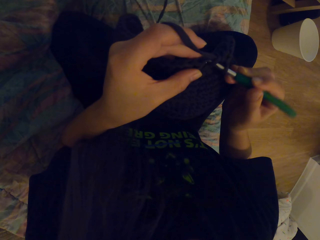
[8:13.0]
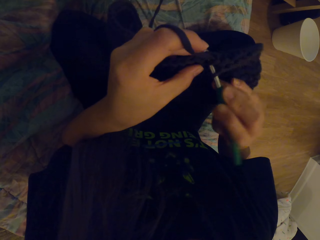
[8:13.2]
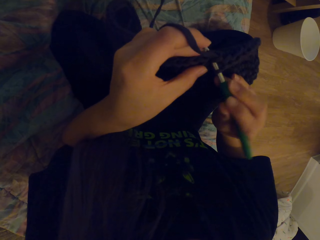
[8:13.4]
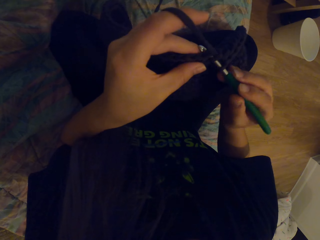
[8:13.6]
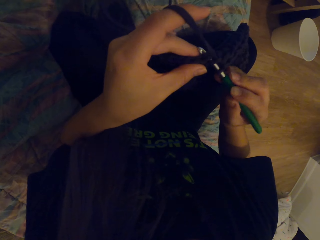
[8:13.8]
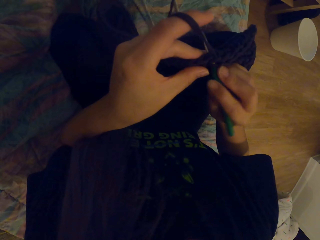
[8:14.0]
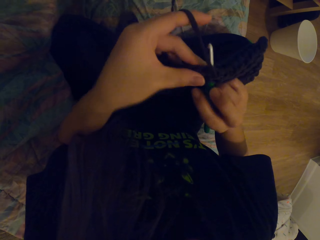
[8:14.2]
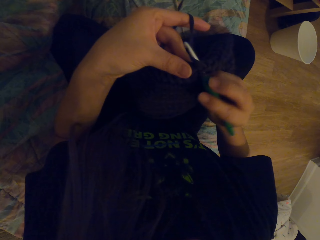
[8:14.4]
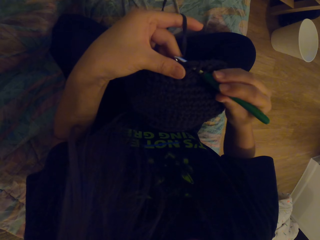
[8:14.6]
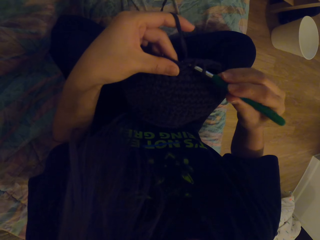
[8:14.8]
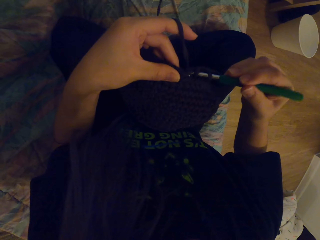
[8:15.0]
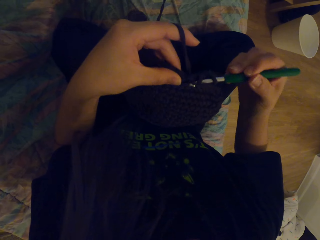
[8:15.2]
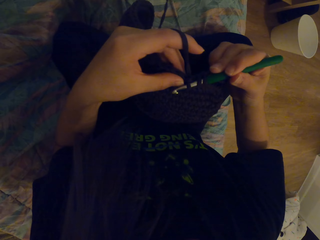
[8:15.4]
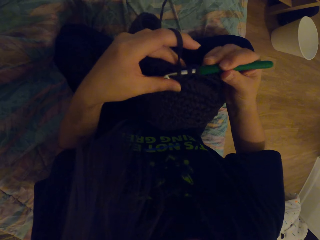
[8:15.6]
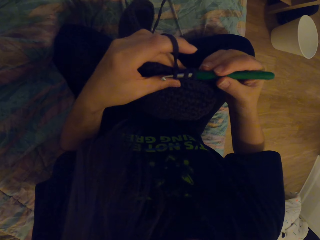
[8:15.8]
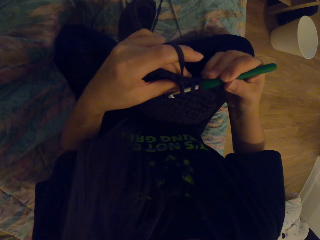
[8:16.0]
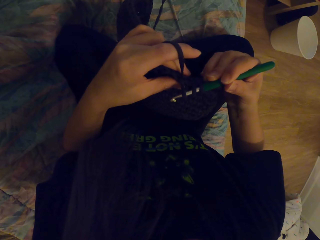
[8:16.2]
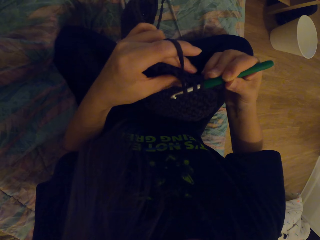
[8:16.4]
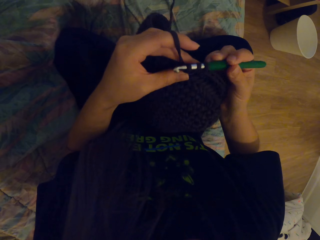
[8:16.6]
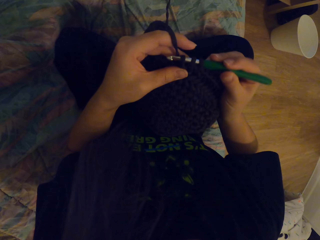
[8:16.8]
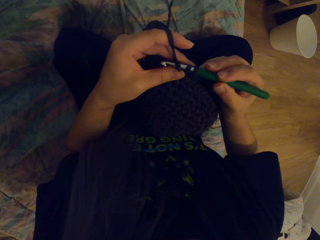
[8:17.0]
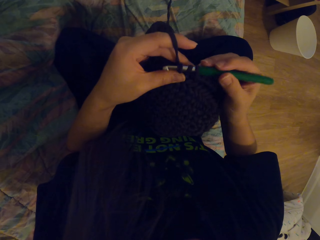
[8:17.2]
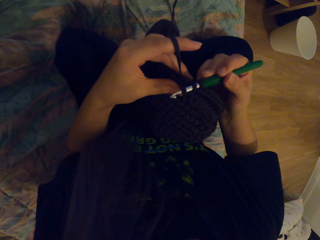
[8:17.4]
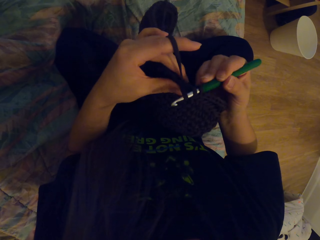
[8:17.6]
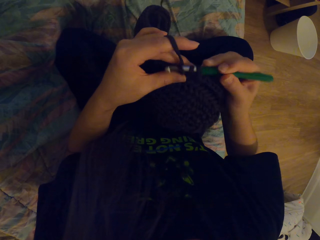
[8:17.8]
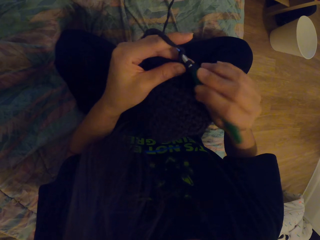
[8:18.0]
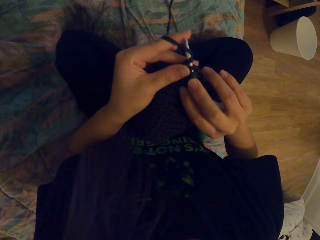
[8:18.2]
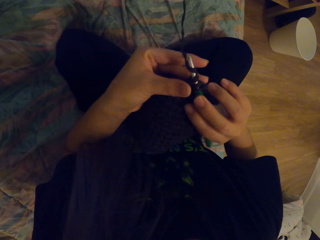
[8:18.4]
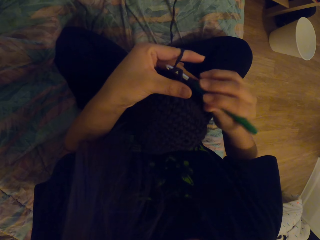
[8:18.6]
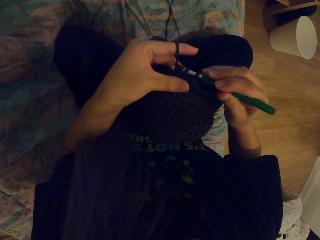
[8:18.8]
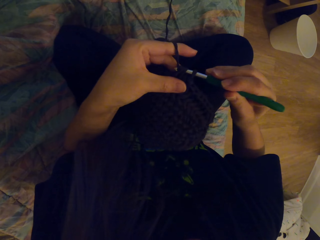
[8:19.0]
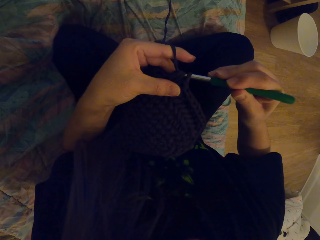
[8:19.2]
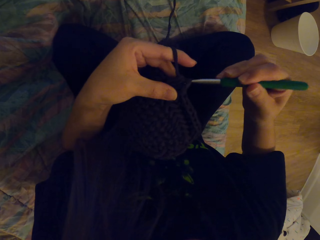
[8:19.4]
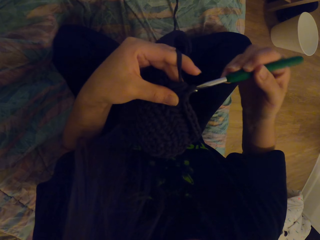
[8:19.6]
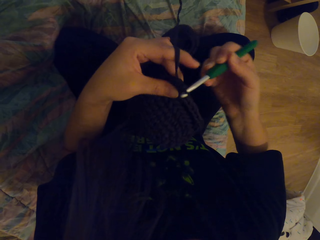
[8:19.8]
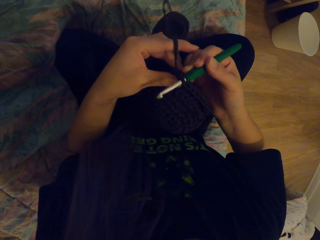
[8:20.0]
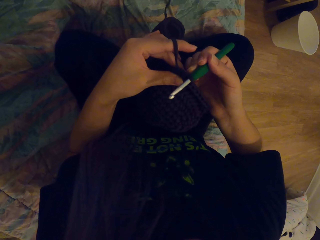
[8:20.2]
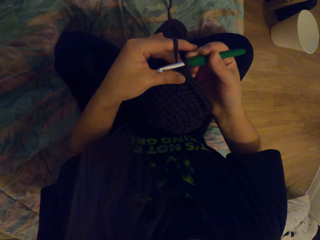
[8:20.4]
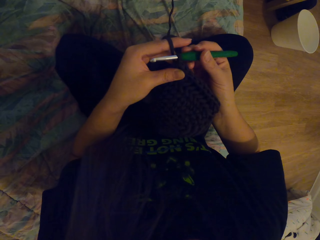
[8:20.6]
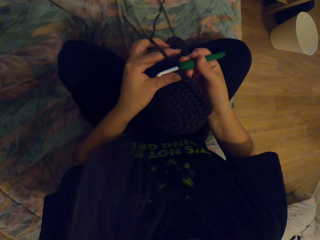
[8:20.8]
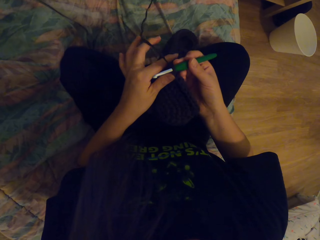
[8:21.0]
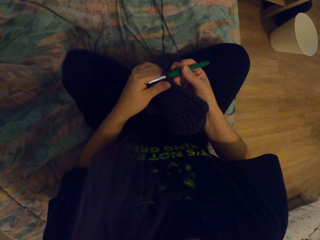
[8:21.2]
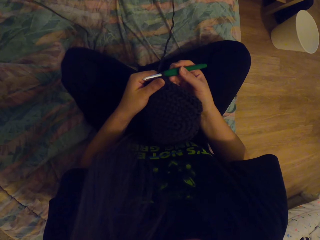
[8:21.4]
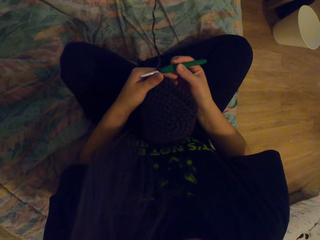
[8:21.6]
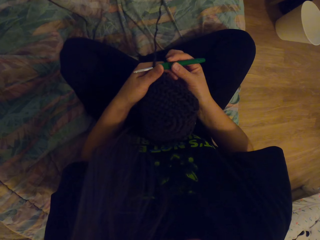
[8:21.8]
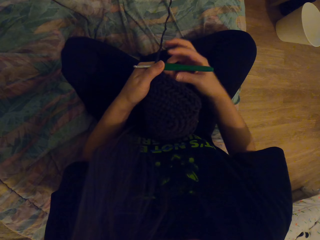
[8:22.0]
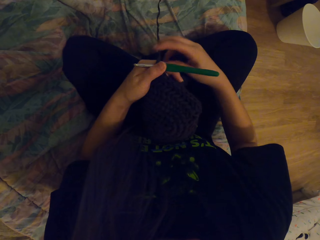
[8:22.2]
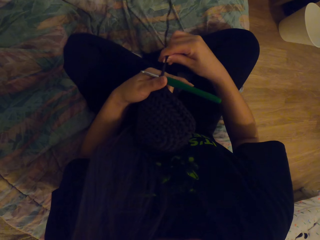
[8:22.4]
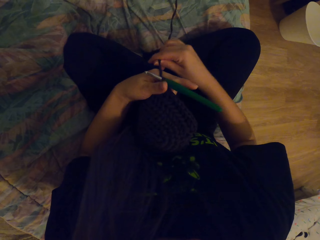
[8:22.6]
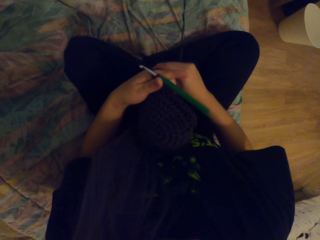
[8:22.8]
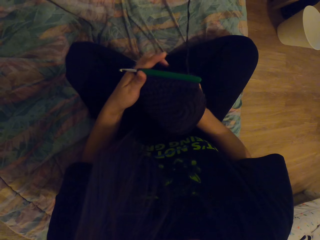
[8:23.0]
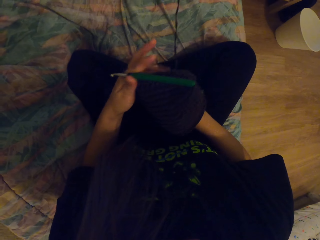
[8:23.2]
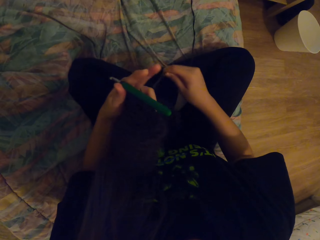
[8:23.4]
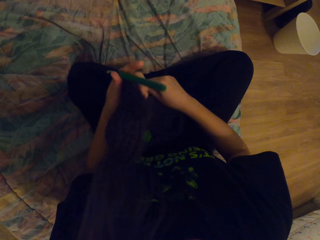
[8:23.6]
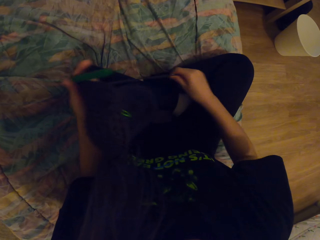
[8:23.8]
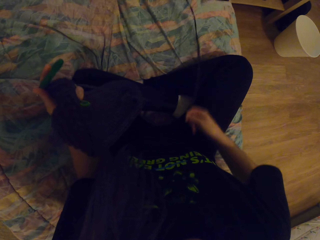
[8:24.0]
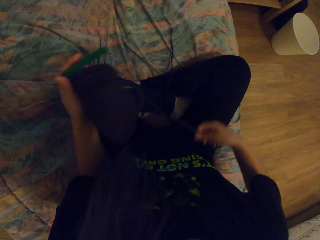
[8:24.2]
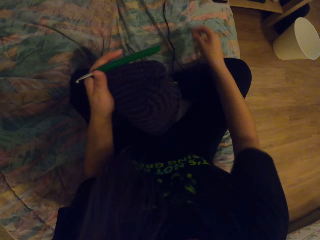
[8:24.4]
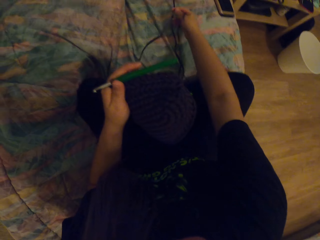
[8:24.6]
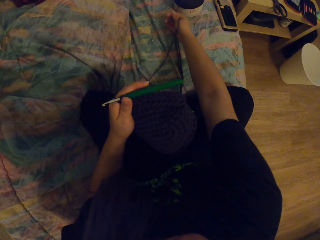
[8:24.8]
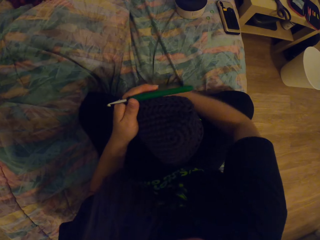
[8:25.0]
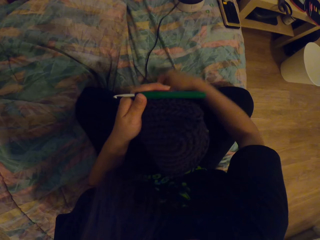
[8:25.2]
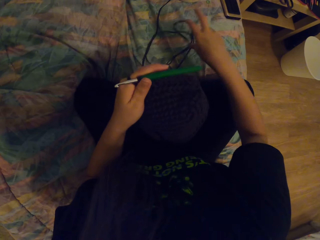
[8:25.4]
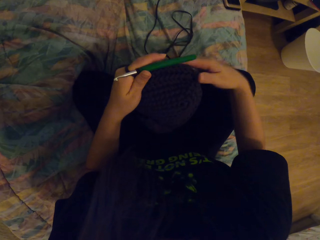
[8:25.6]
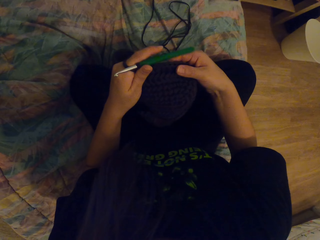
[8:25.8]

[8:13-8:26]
The camera wearer tightens the fabric. She weaves the fabric with the crochet. She moves the fabric down. She moves the thread on the crochet. She puts the yarn across her fingers.

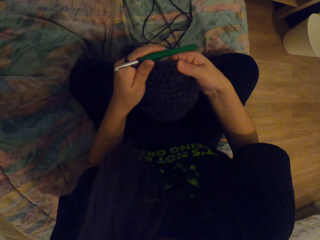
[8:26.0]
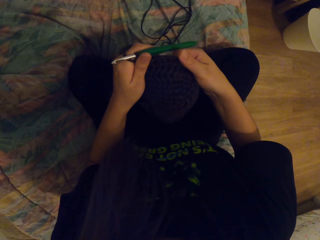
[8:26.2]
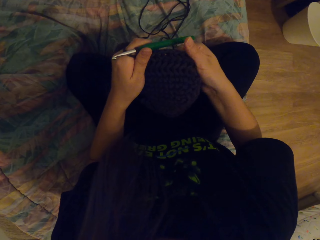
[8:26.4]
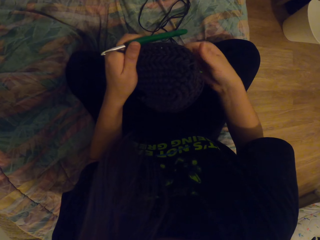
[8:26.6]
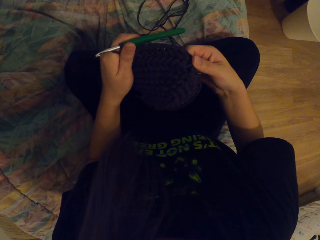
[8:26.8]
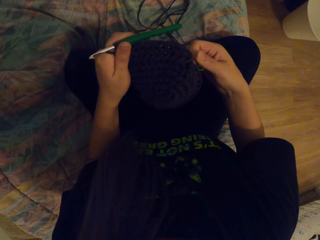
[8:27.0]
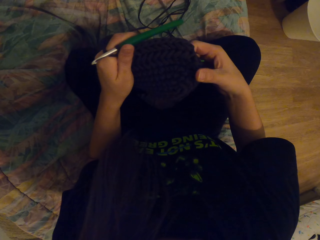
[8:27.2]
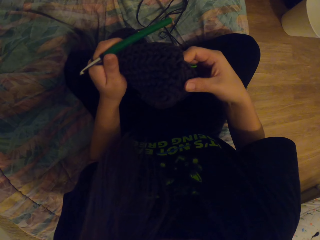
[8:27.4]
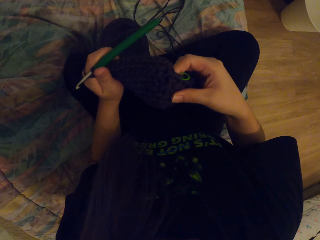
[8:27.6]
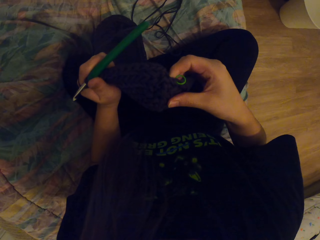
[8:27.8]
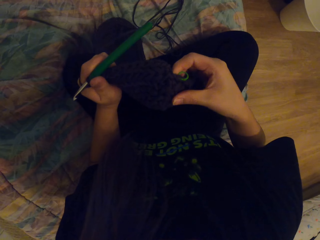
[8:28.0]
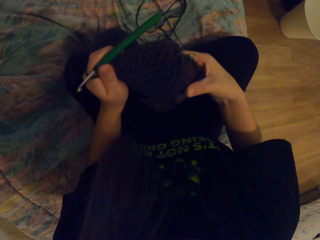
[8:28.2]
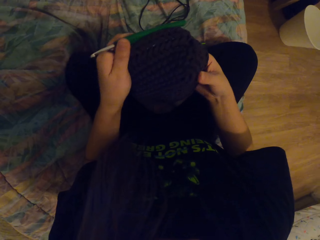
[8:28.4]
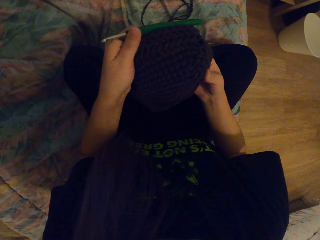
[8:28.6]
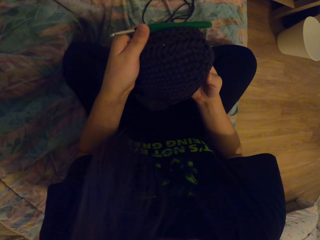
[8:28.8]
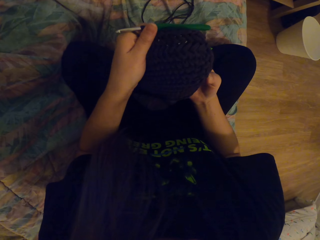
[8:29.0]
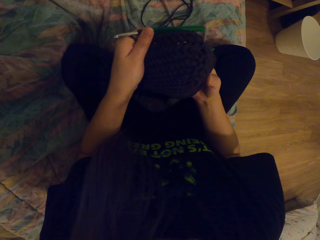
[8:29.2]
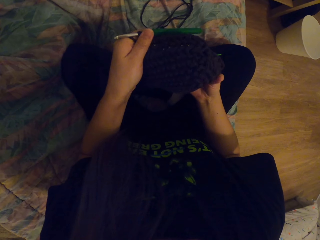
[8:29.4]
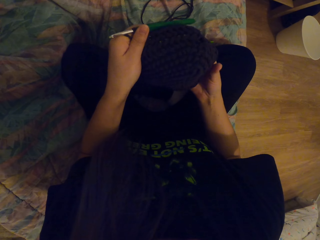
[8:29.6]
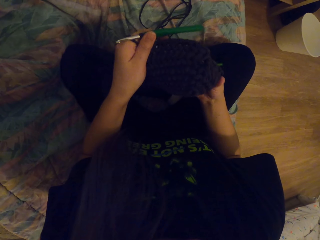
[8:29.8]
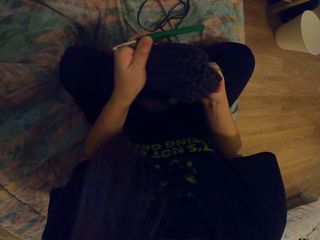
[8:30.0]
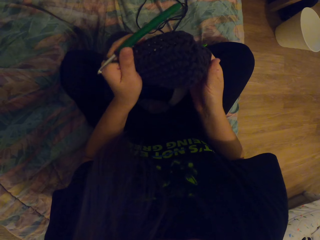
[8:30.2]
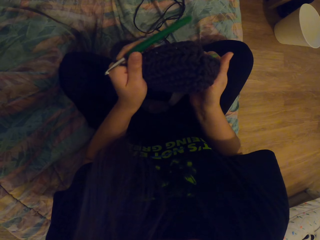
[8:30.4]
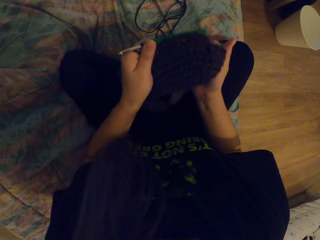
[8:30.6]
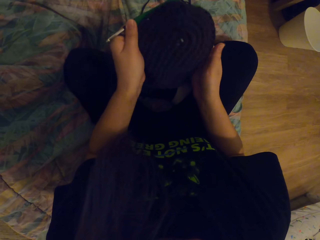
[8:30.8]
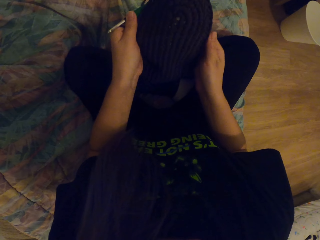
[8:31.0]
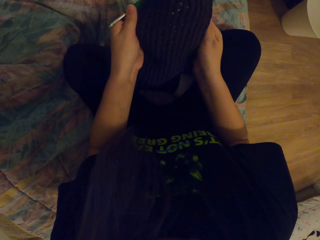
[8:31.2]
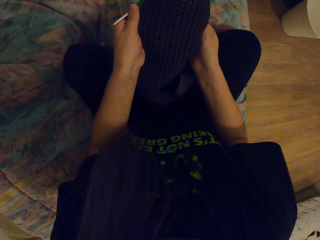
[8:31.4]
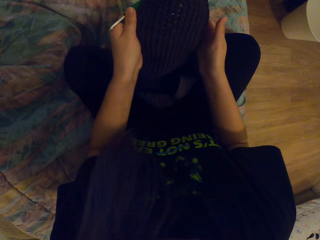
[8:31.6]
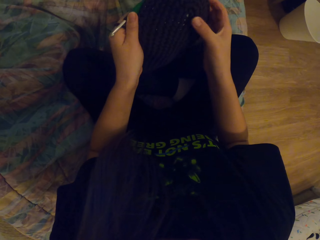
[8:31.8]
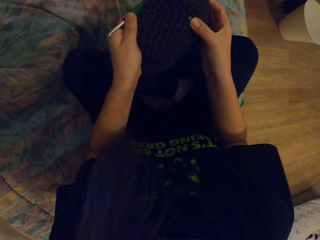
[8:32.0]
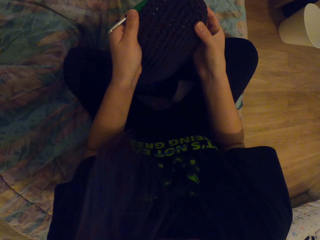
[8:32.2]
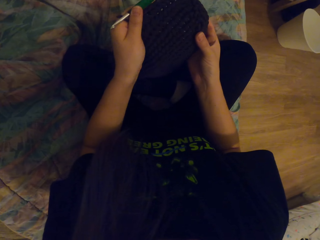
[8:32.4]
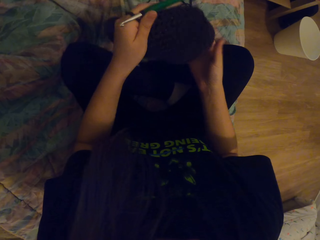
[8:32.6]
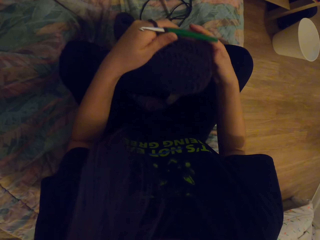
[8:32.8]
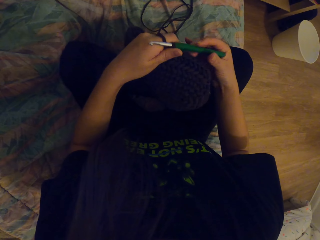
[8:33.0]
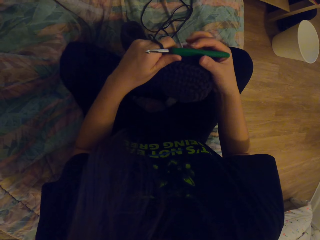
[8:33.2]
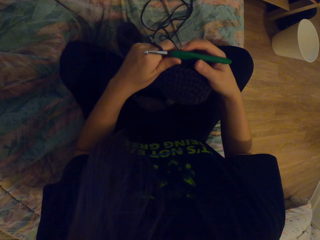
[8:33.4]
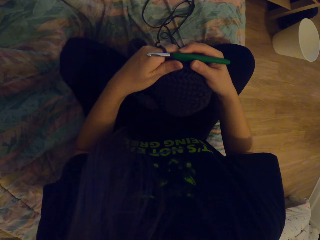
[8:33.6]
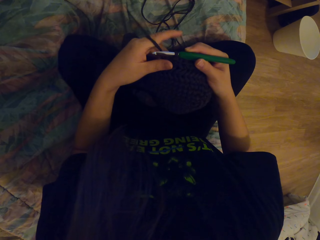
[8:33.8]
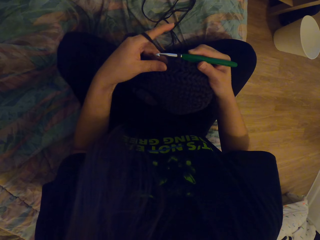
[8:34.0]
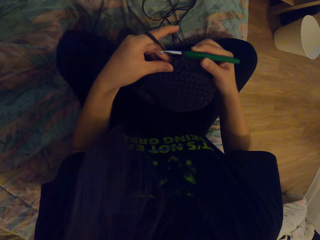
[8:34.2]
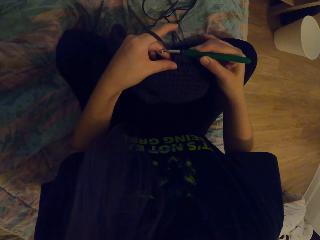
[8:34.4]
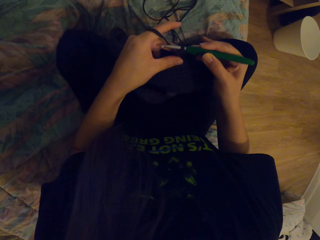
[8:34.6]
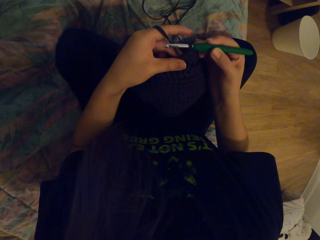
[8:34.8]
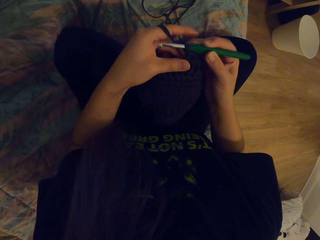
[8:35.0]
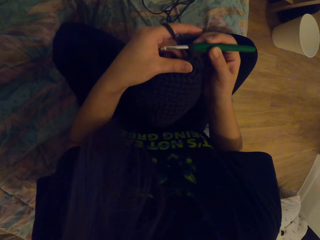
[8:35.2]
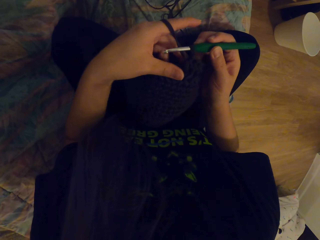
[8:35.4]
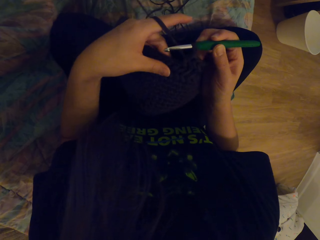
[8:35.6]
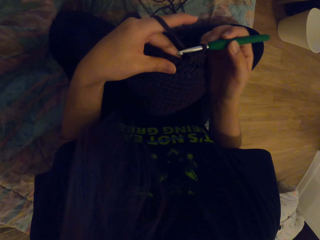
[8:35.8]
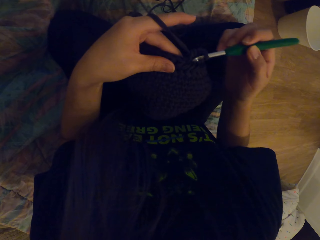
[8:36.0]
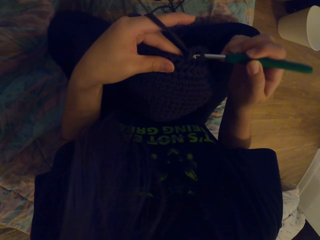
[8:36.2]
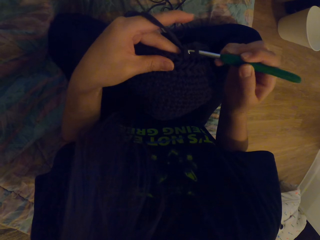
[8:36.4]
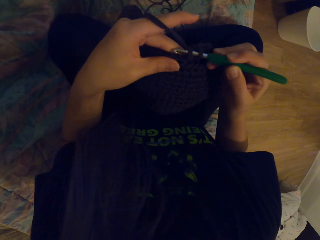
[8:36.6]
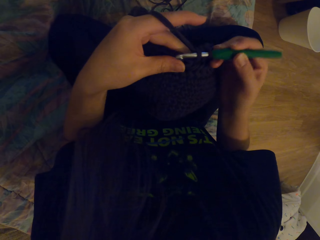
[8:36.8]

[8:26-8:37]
The camera wearer pulls the yarn. They touch the fabric with the hand. They turn the fabric. They look at the fabric. They touch the crochet.
